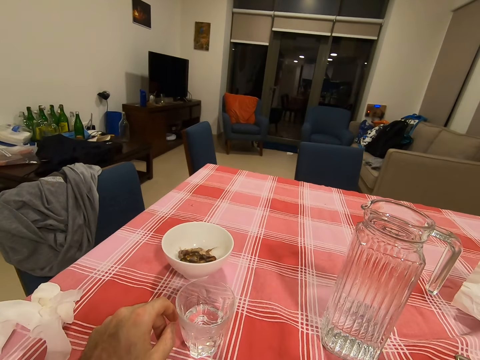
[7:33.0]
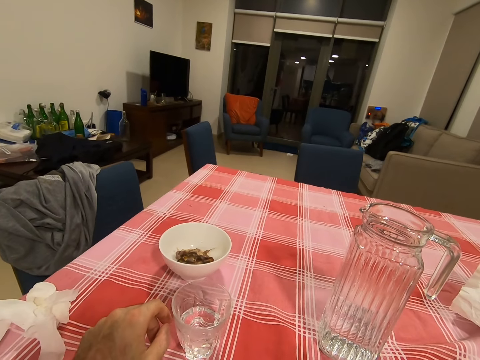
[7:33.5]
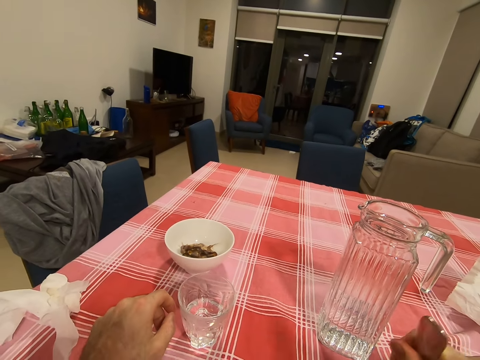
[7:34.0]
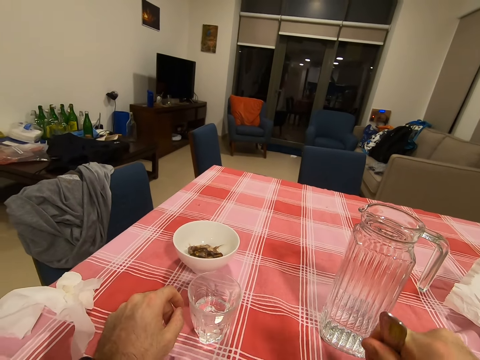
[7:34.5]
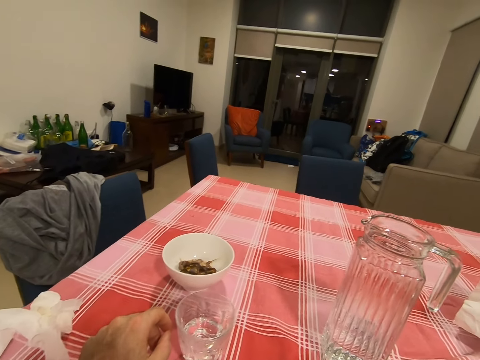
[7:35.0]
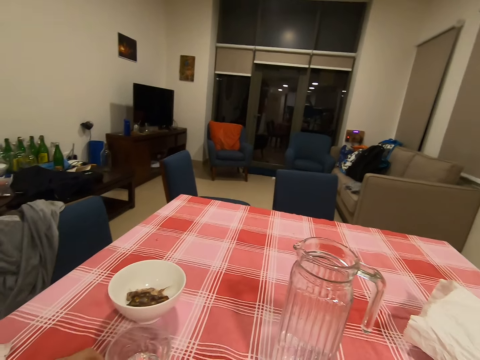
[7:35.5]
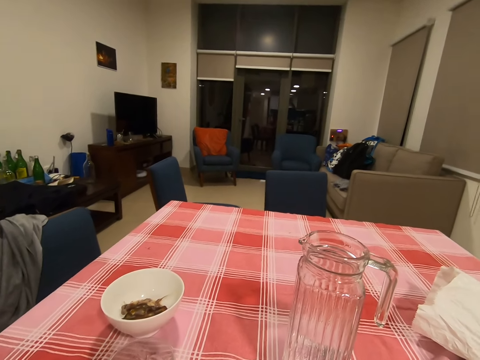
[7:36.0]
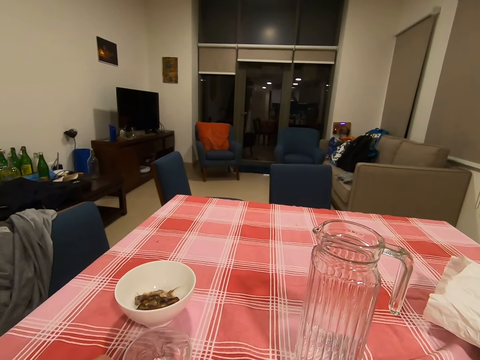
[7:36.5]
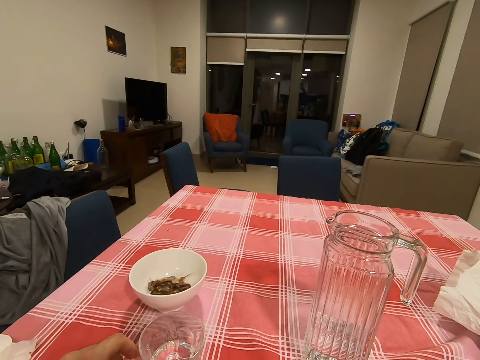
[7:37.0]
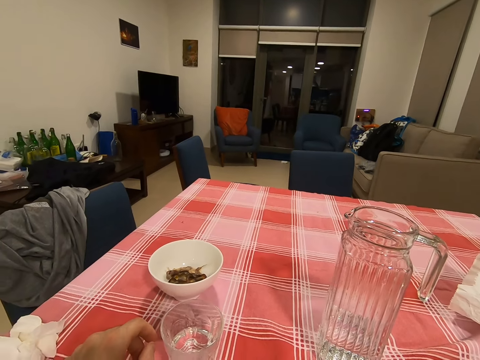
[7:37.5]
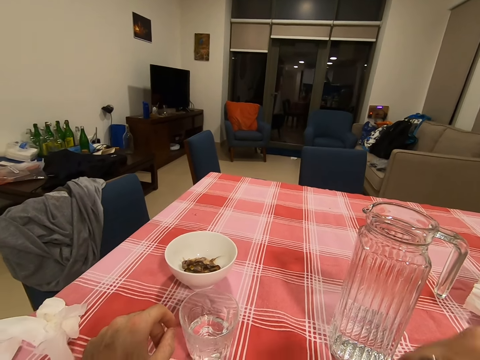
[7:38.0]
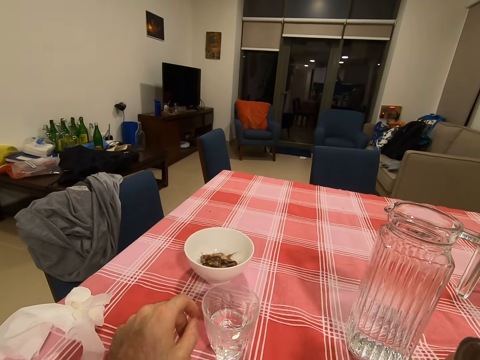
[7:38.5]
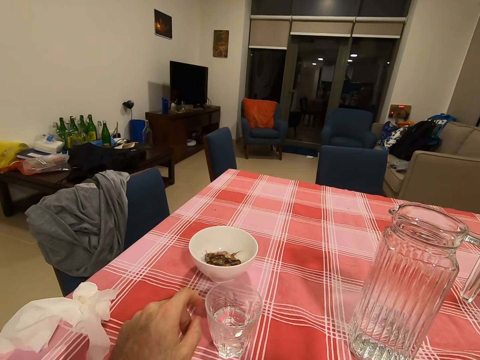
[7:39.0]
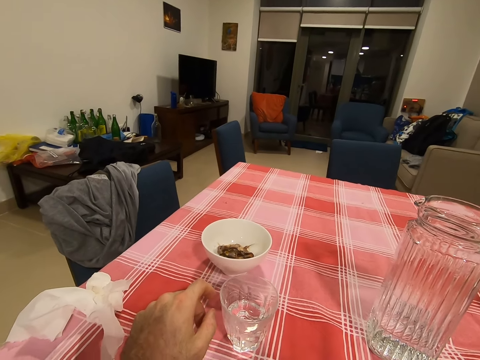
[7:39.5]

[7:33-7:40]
The camera wearer moves the fork on the food.
